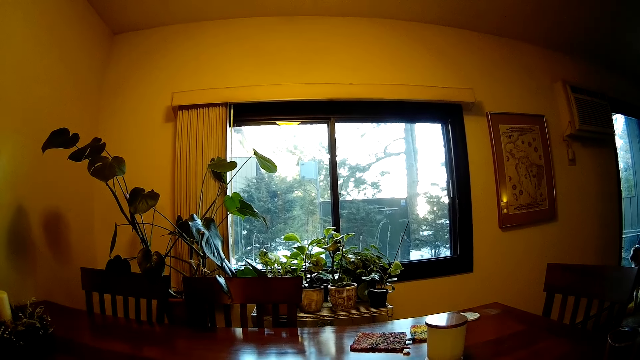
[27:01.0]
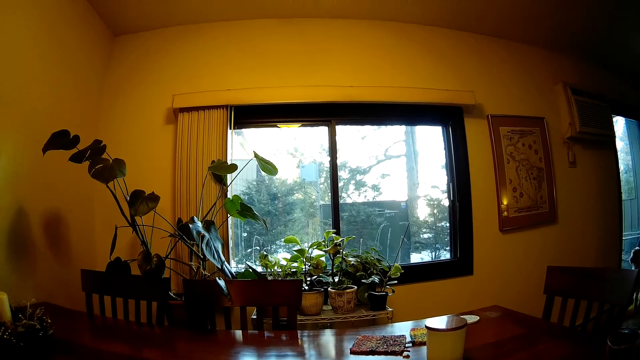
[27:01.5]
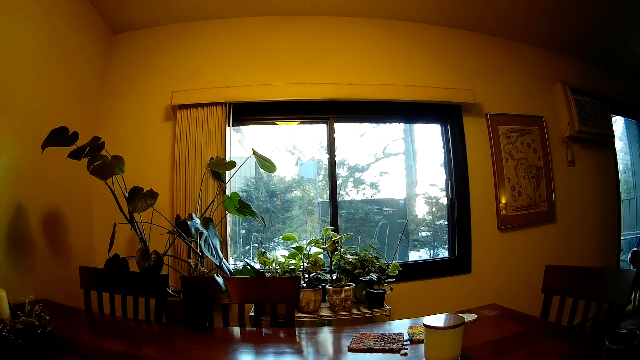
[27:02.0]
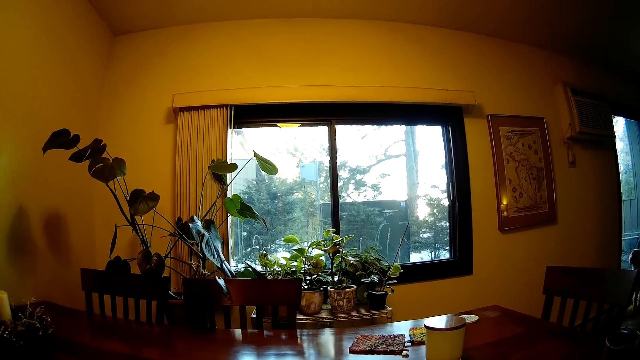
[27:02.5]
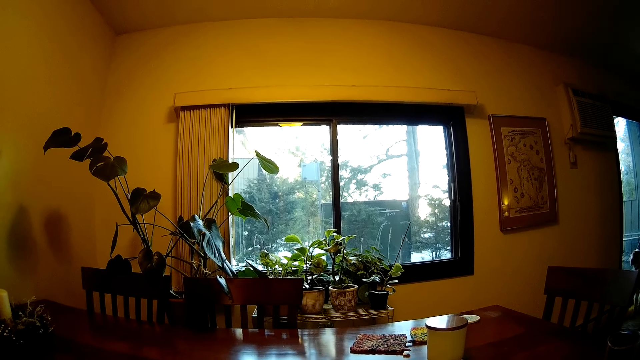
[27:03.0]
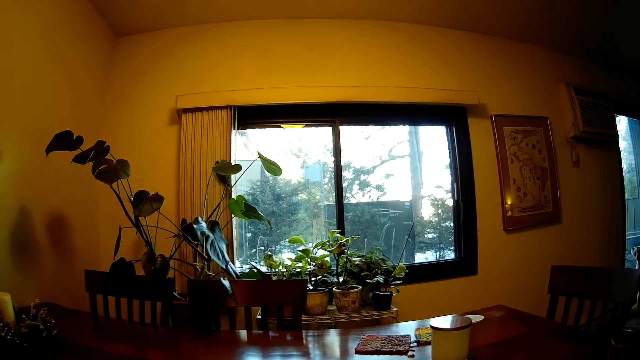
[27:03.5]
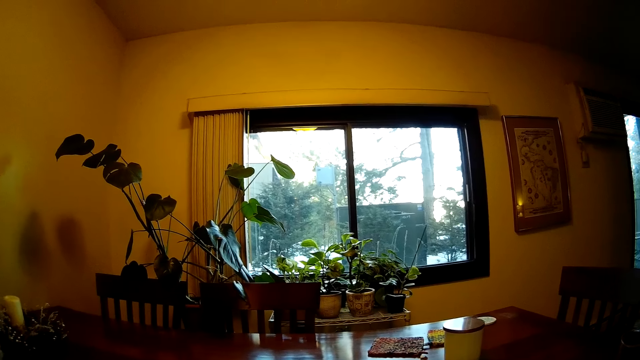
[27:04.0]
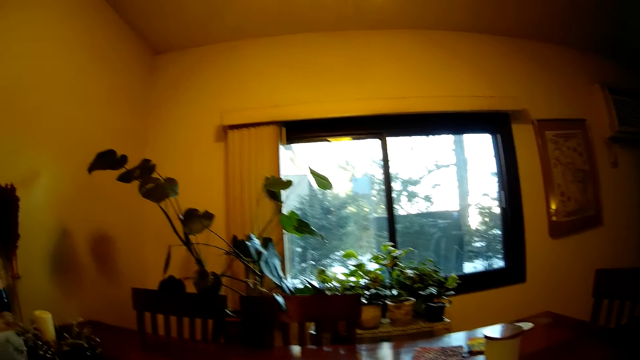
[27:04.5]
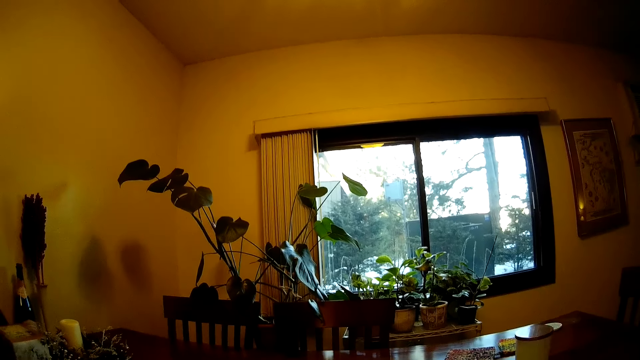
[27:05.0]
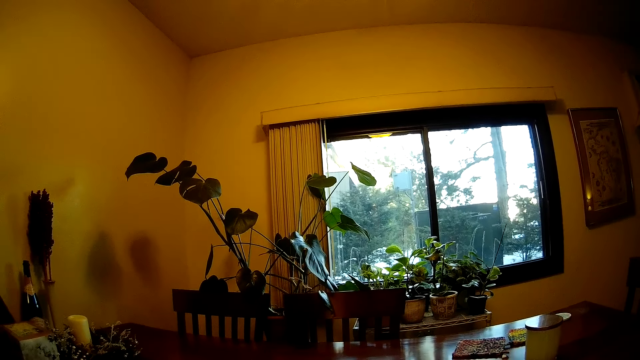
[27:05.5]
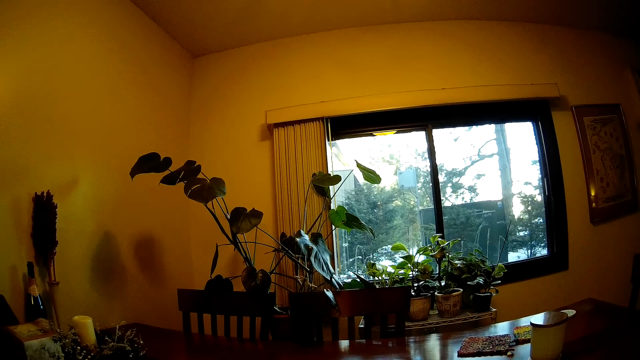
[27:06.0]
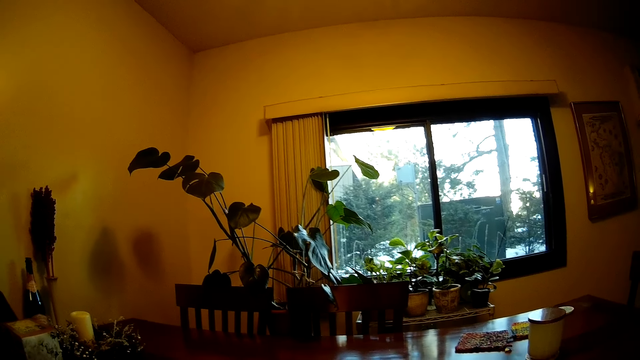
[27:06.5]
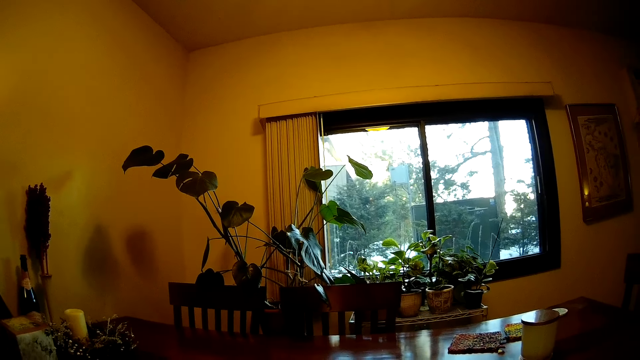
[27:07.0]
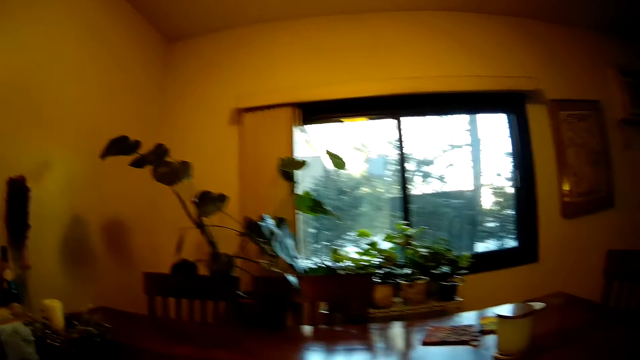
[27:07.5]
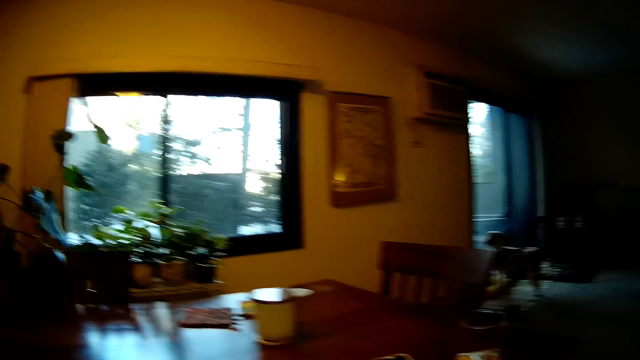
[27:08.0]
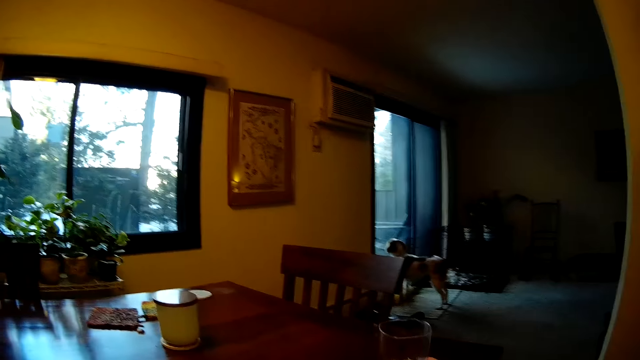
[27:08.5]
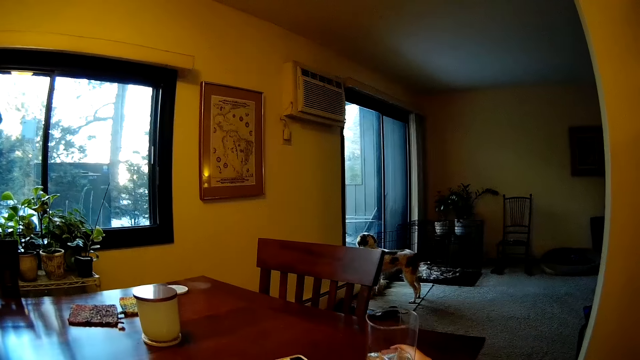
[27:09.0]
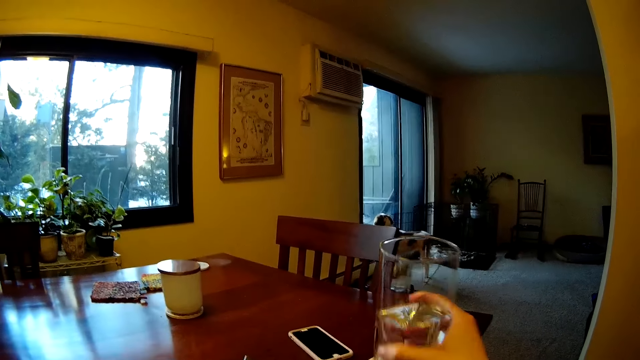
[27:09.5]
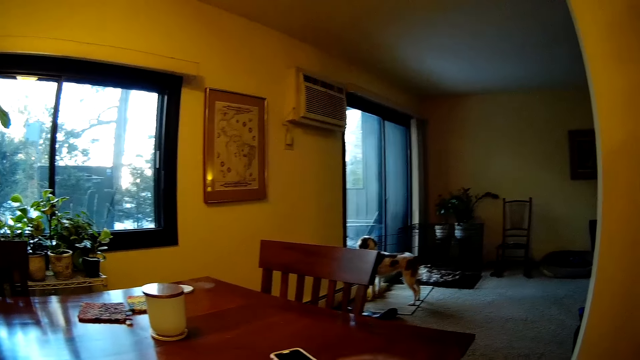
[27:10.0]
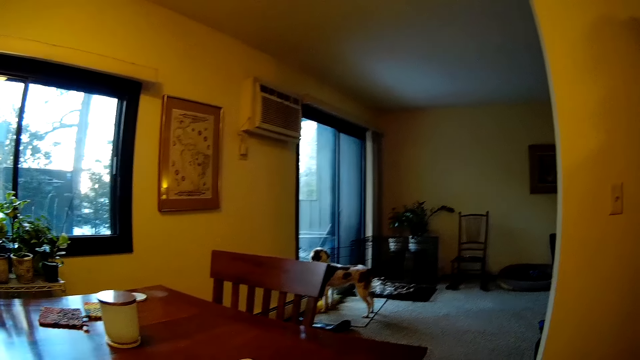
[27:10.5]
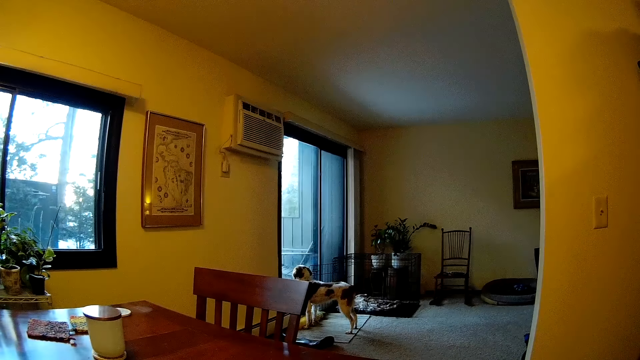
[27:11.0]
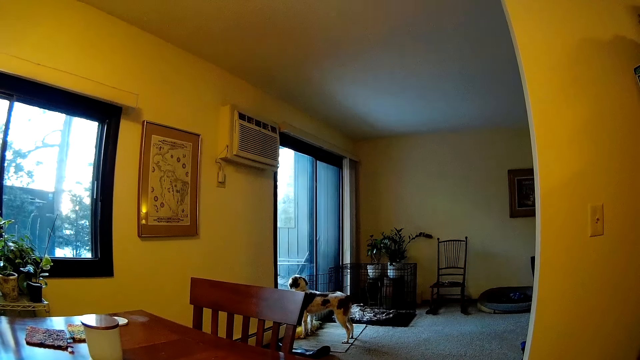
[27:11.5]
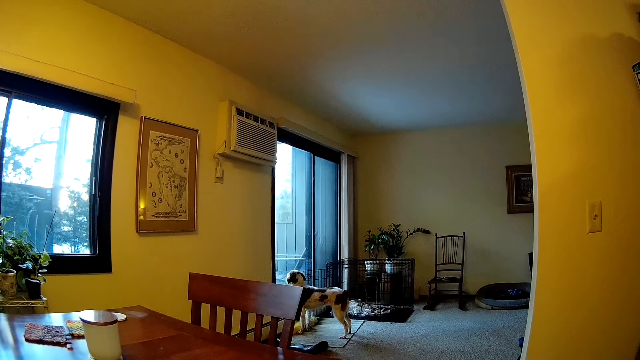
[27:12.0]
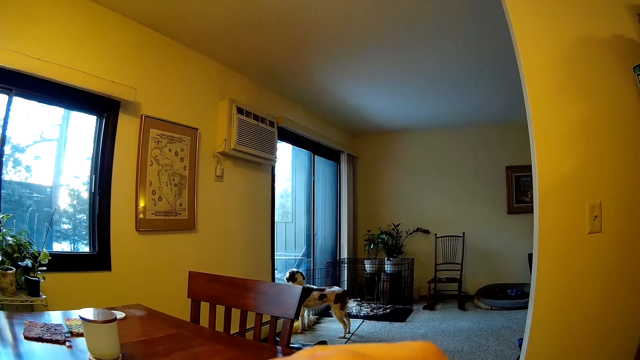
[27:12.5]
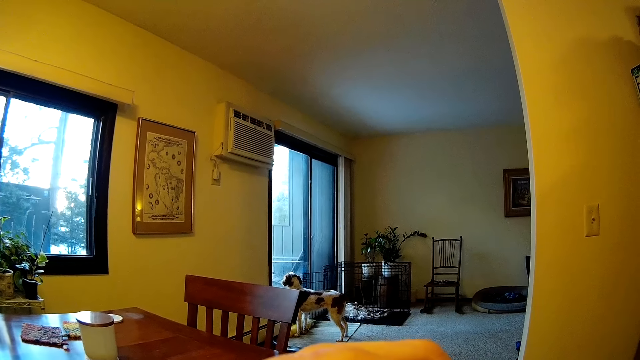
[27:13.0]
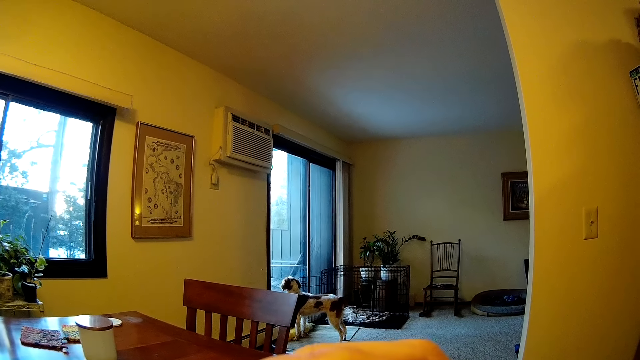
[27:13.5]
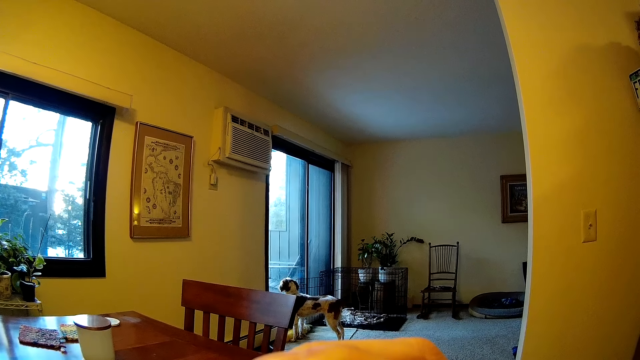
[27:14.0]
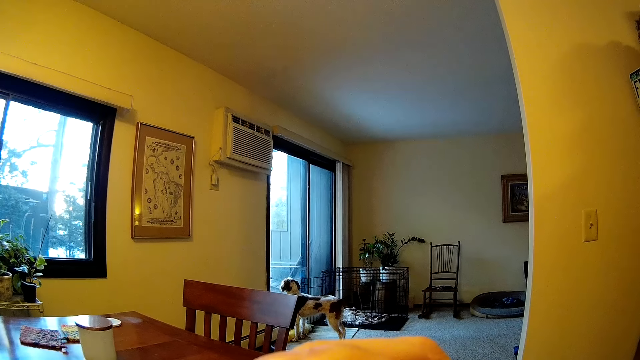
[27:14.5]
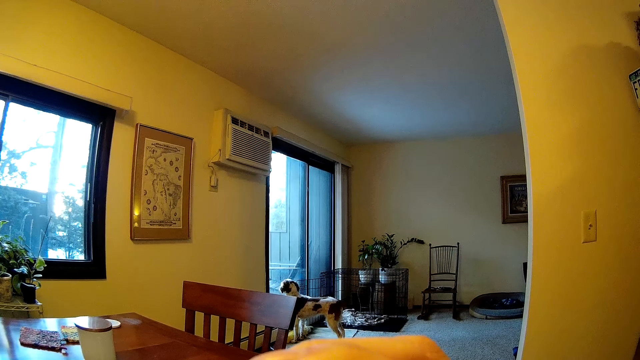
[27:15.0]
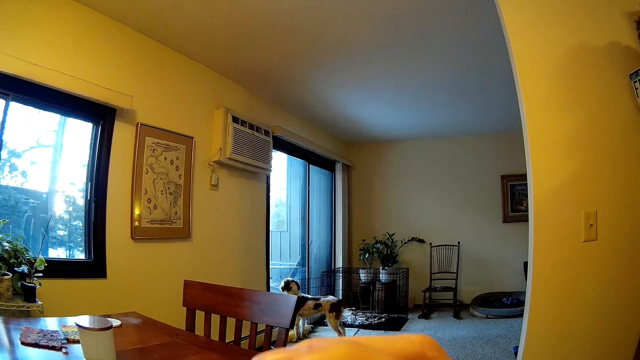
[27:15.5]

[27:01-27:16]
The camera wearer looks at the window. He carries the cup of water on the table with his right hand. He picks up the glass of water with his right hand. He takes a drink from the cup of water in his right hand.

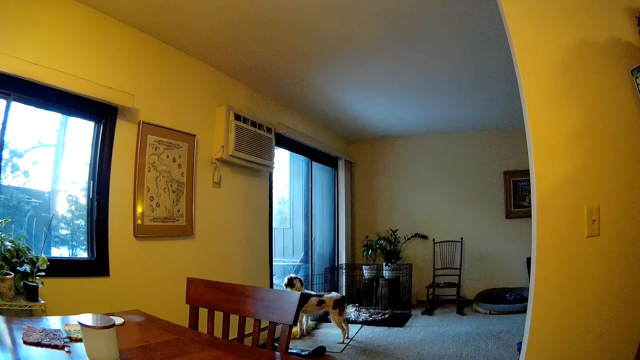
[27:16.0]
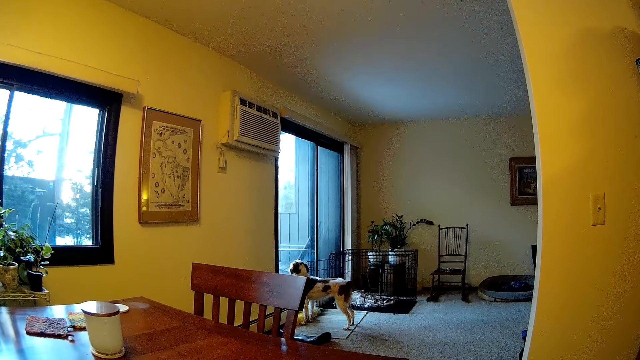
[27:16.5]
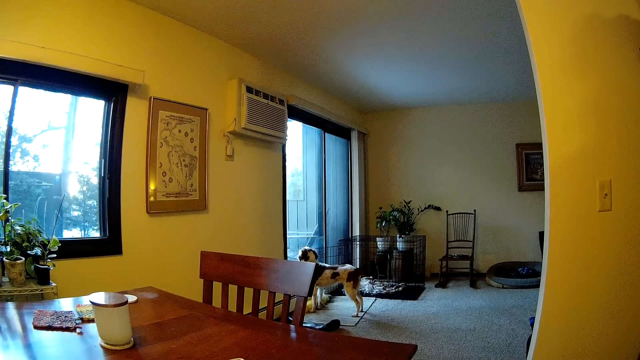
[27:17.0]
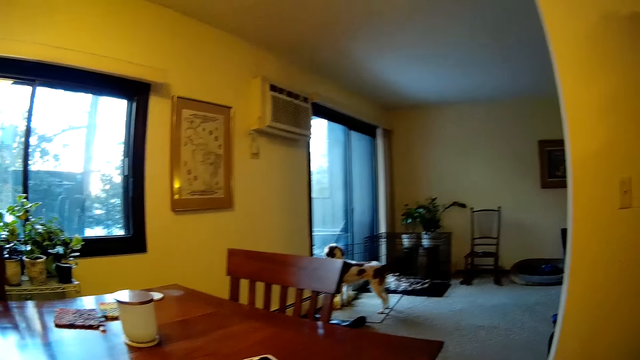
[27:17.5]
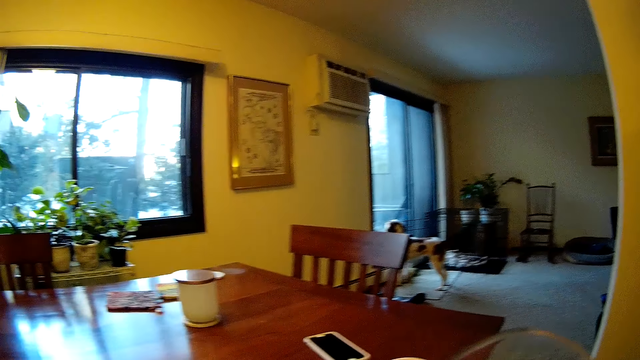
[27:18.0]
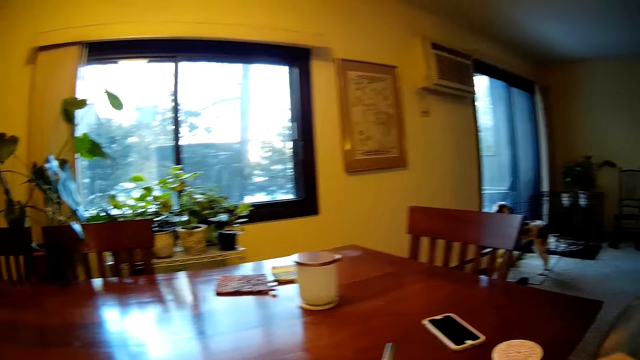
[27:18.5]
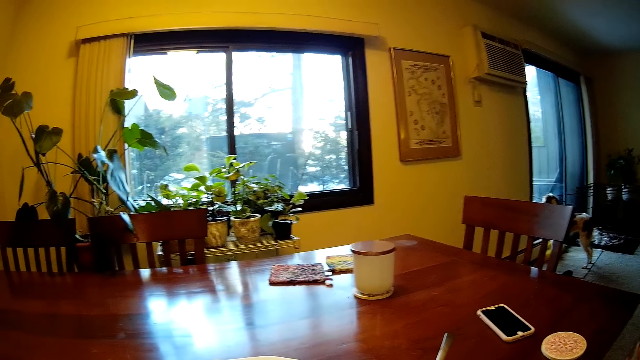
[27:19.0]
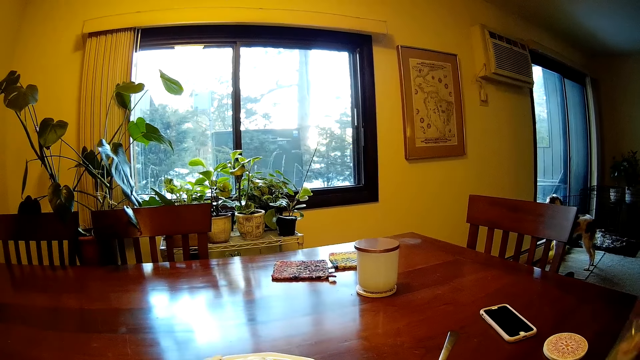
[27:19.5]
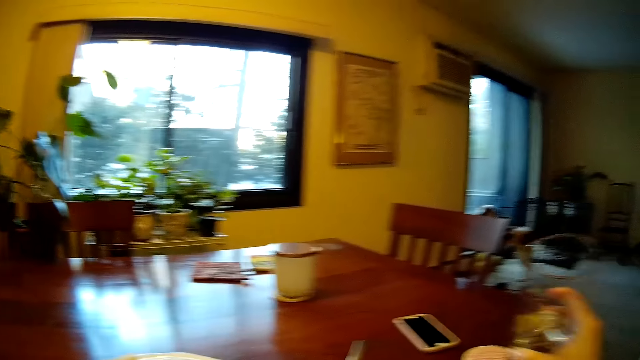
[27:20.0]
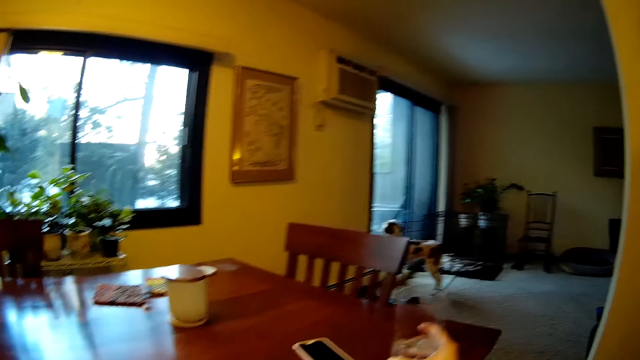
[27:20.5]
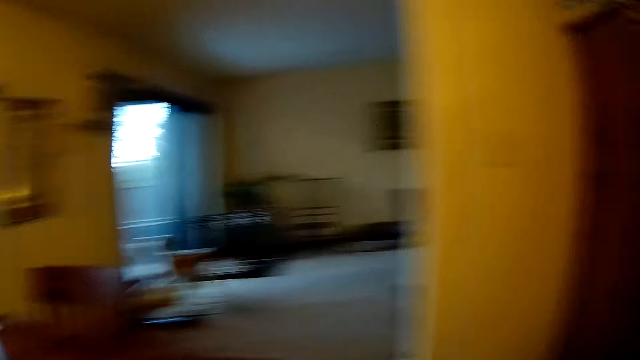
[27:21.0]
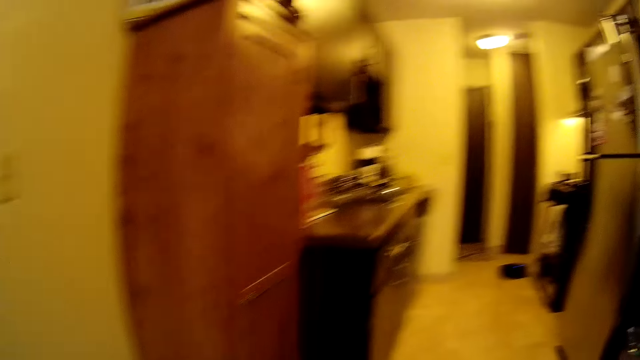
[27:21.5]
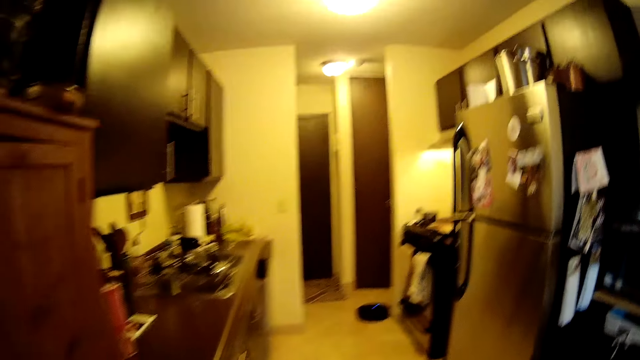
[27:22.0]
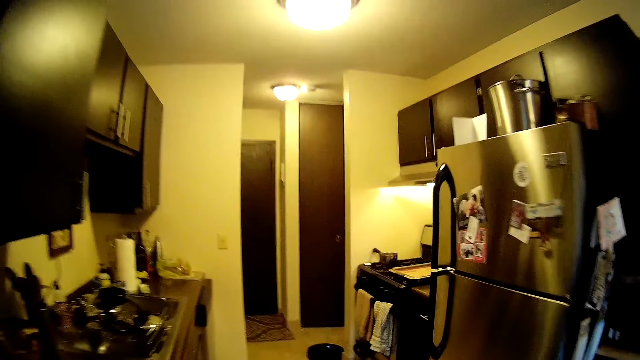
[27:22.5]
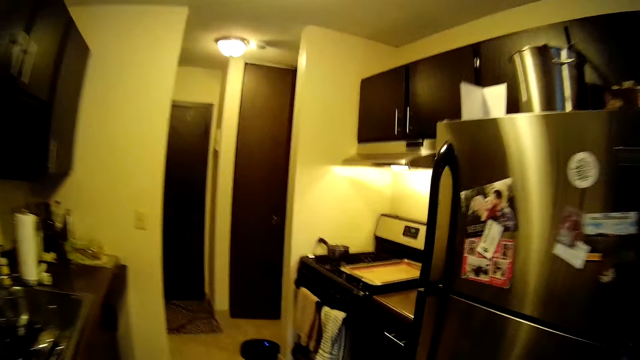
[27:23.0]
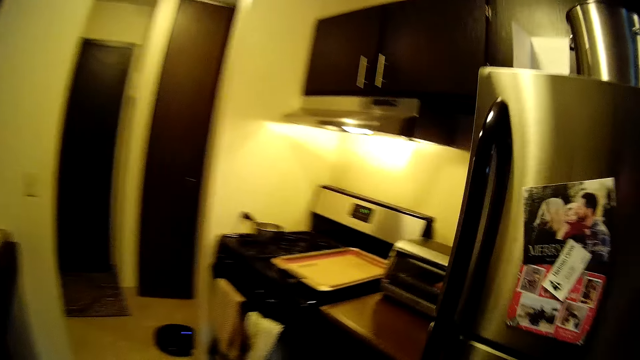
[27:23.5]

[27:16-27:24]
The camera wearer drops the glass of water on the table with his right hand. He moves from the dining room to the kitchen.
